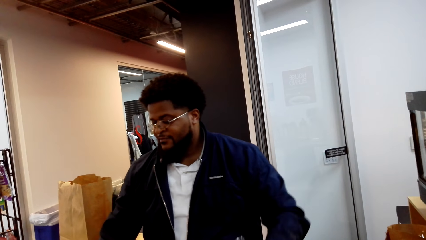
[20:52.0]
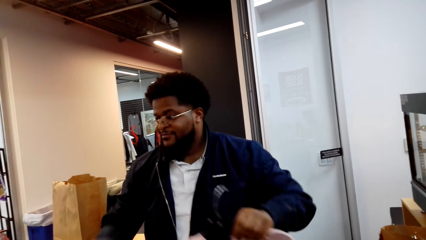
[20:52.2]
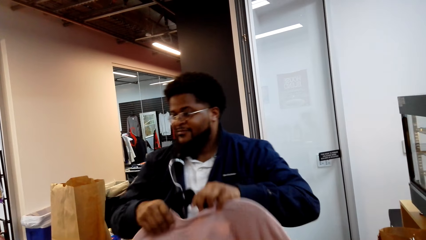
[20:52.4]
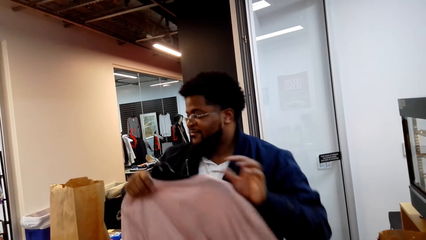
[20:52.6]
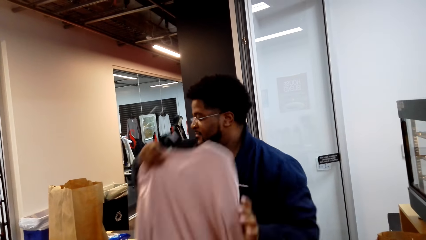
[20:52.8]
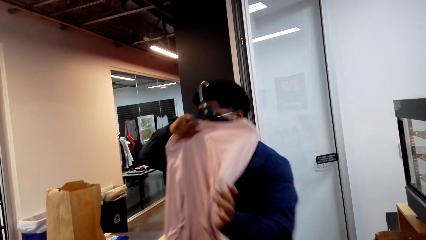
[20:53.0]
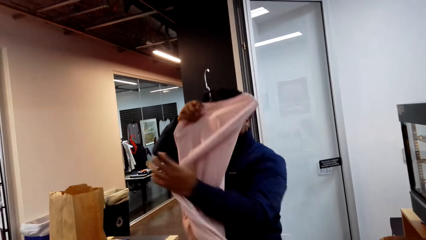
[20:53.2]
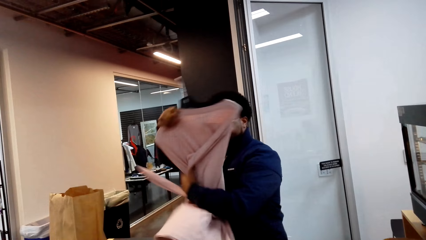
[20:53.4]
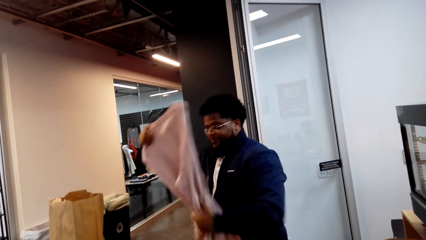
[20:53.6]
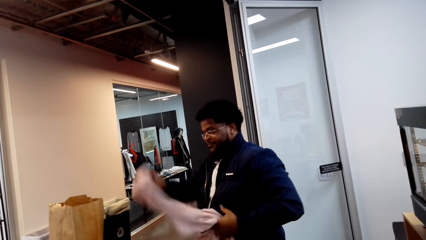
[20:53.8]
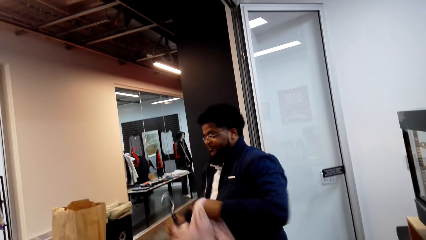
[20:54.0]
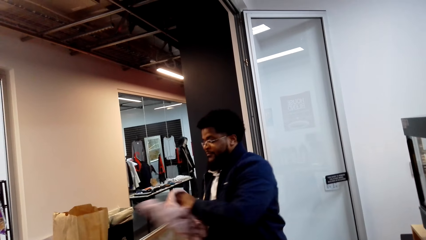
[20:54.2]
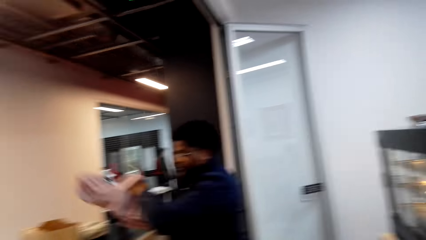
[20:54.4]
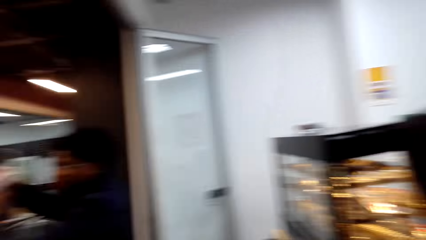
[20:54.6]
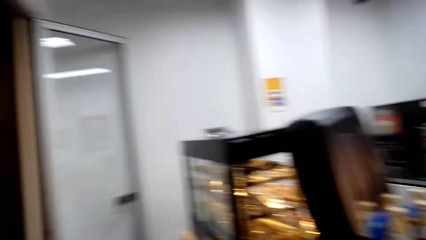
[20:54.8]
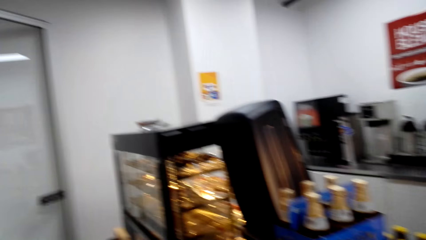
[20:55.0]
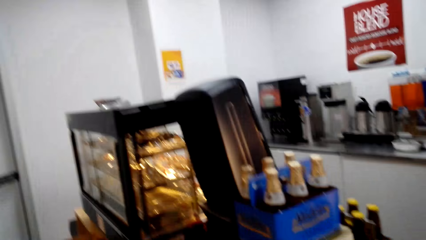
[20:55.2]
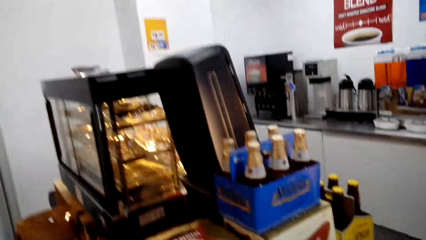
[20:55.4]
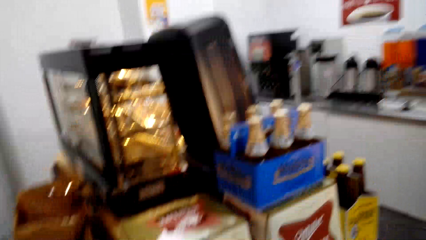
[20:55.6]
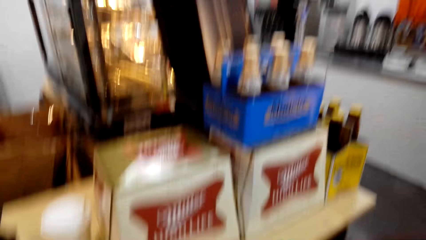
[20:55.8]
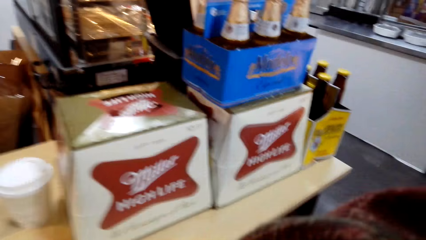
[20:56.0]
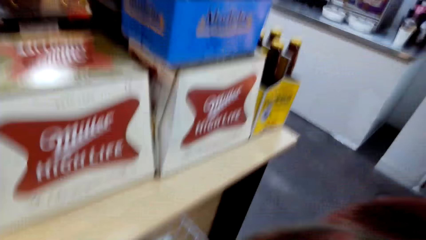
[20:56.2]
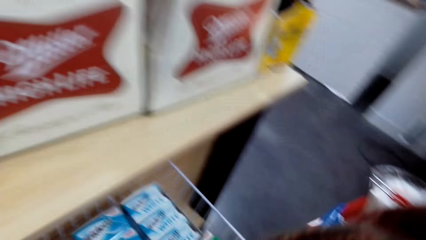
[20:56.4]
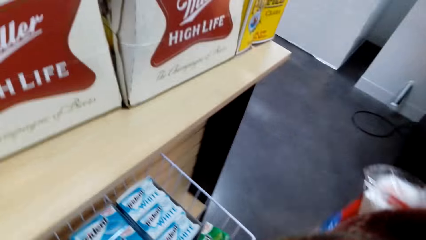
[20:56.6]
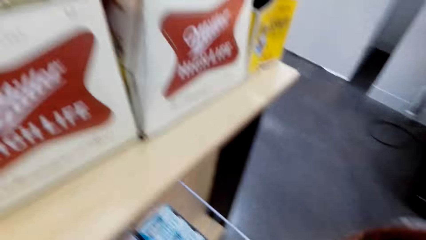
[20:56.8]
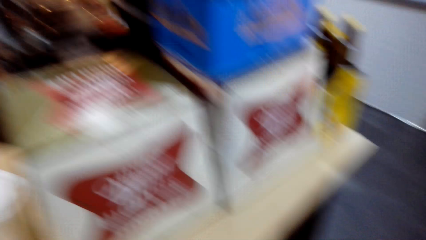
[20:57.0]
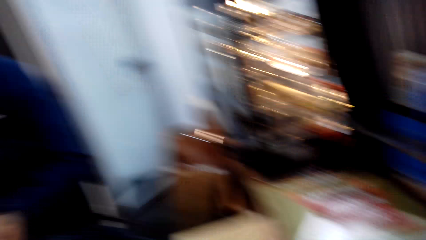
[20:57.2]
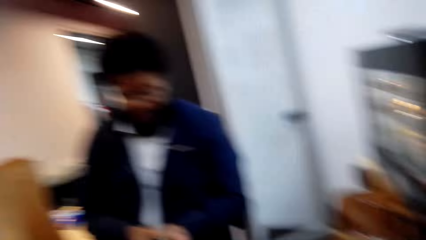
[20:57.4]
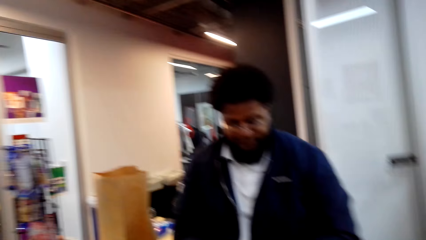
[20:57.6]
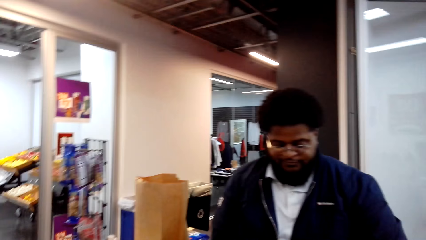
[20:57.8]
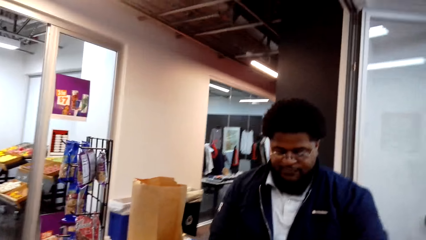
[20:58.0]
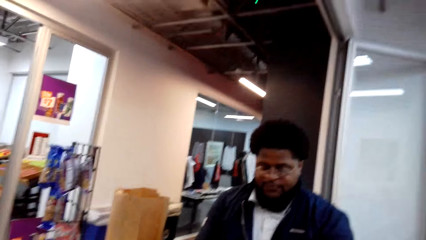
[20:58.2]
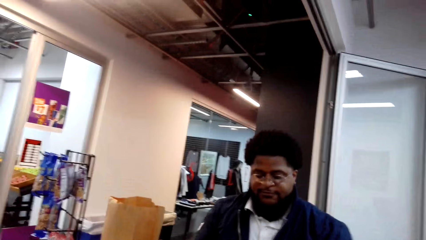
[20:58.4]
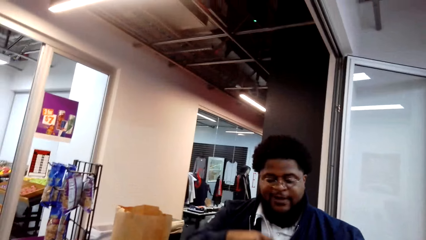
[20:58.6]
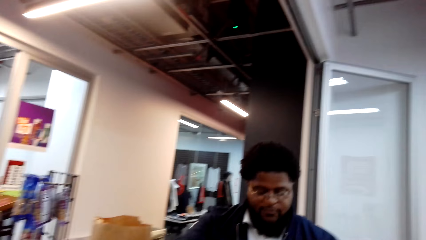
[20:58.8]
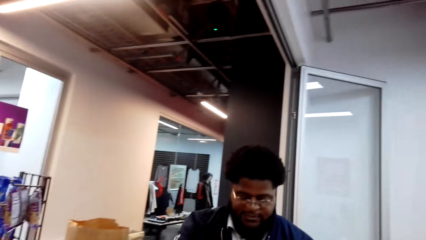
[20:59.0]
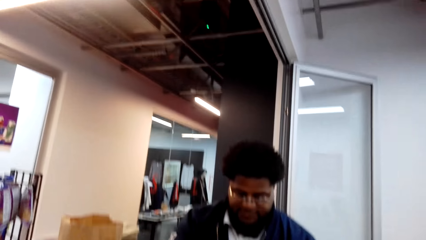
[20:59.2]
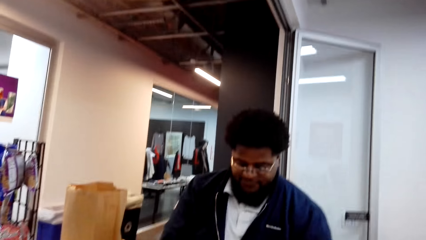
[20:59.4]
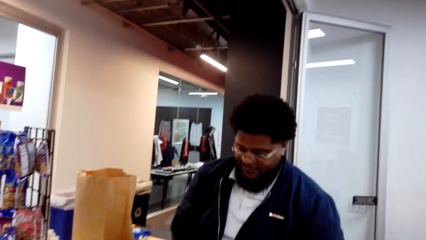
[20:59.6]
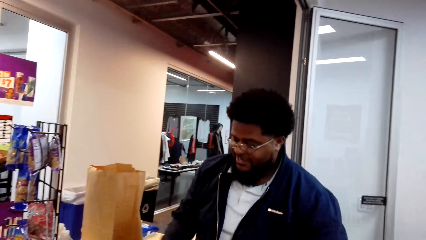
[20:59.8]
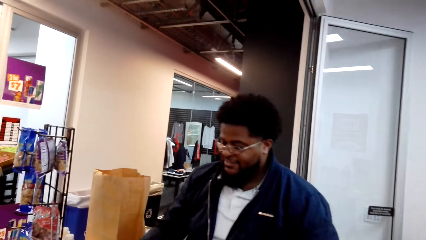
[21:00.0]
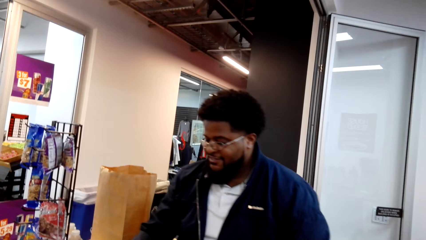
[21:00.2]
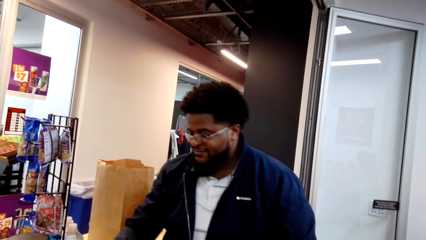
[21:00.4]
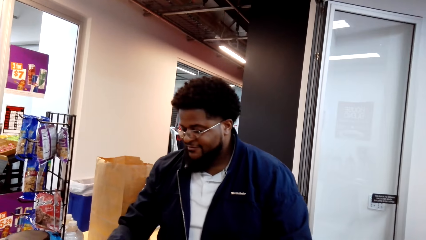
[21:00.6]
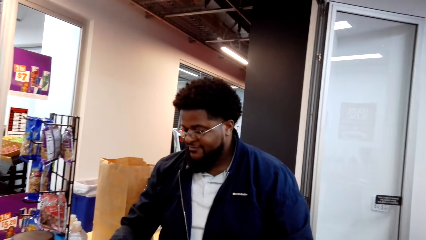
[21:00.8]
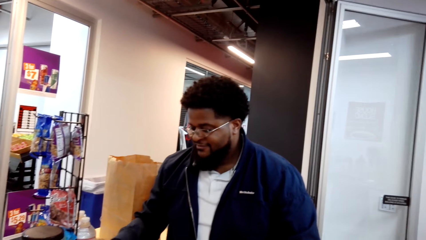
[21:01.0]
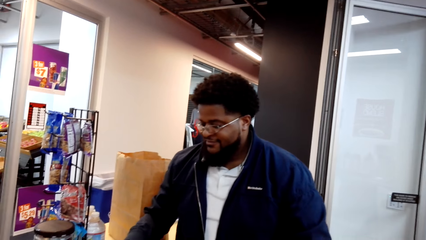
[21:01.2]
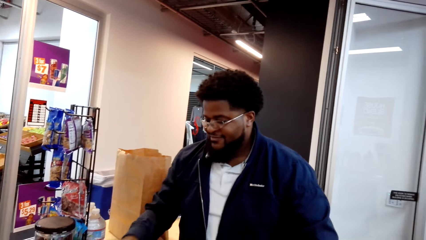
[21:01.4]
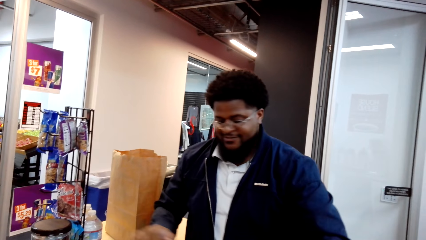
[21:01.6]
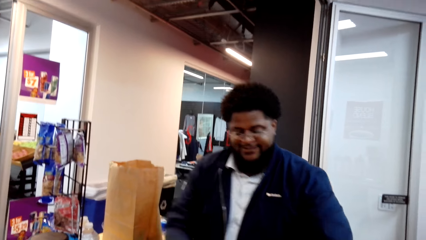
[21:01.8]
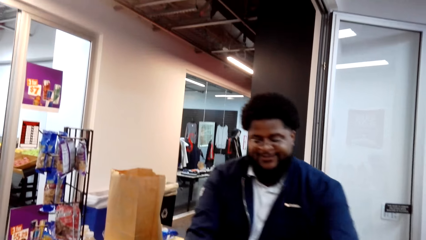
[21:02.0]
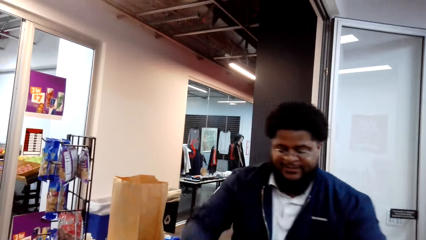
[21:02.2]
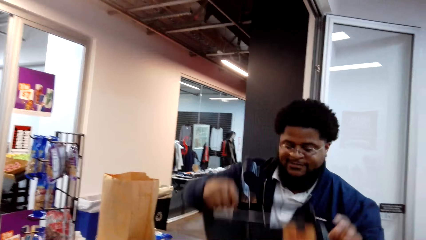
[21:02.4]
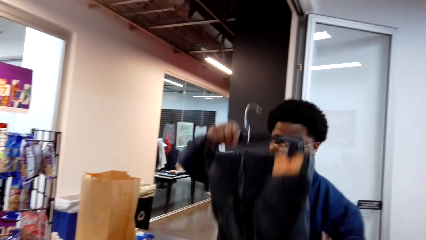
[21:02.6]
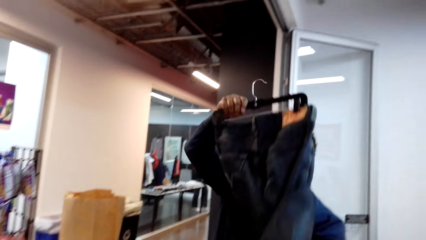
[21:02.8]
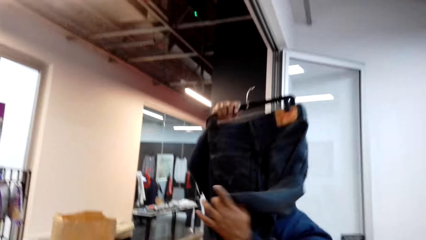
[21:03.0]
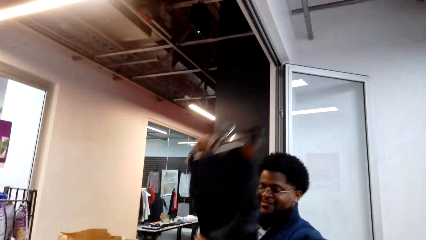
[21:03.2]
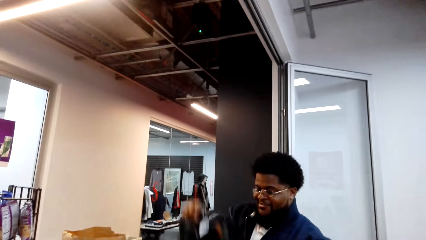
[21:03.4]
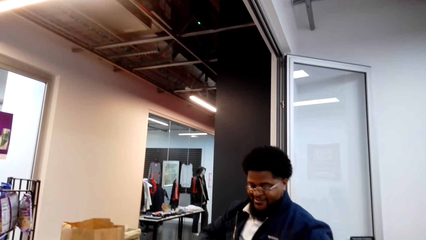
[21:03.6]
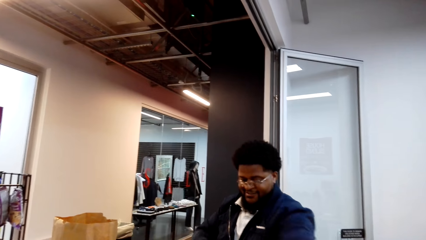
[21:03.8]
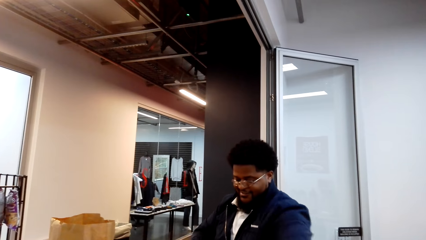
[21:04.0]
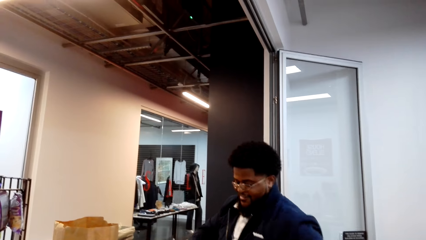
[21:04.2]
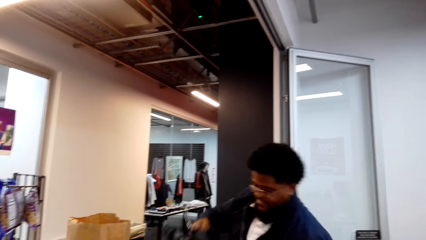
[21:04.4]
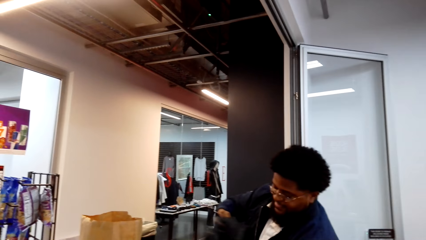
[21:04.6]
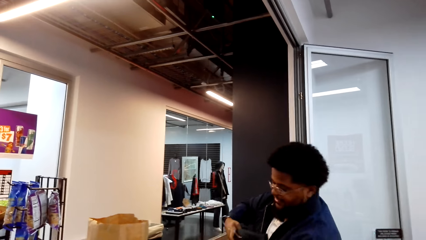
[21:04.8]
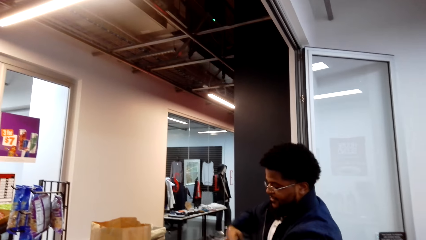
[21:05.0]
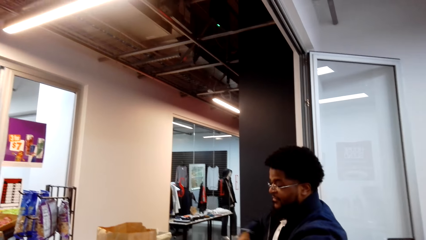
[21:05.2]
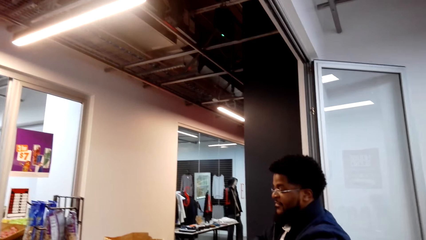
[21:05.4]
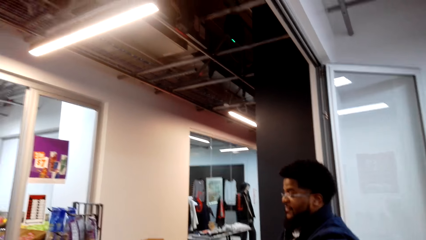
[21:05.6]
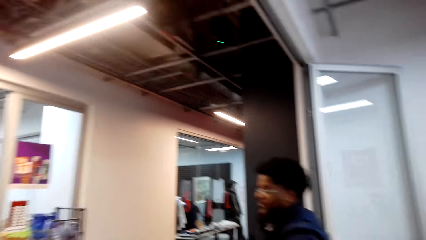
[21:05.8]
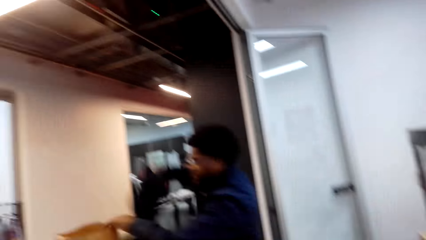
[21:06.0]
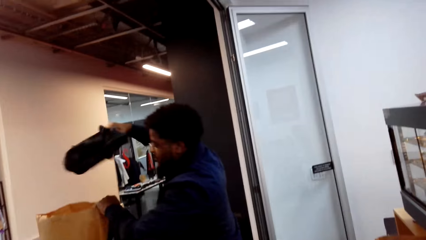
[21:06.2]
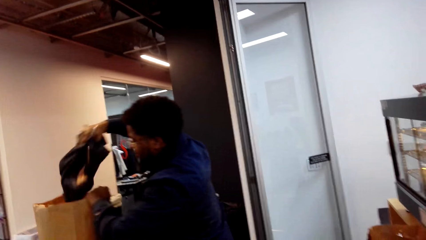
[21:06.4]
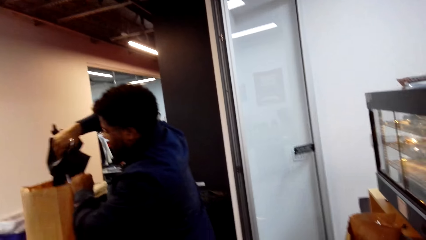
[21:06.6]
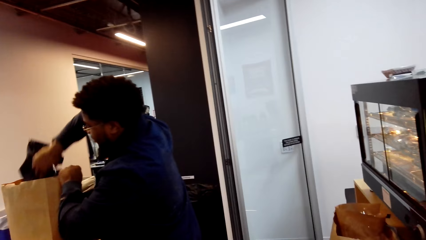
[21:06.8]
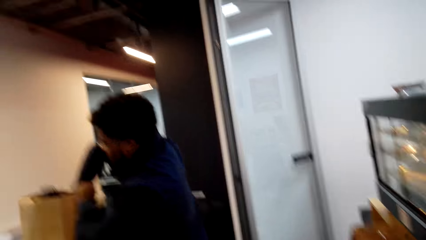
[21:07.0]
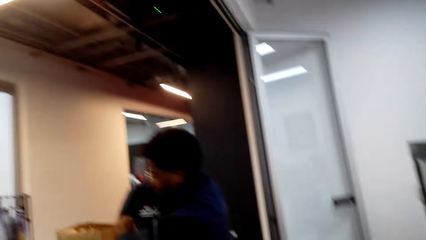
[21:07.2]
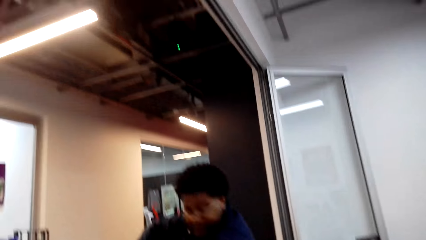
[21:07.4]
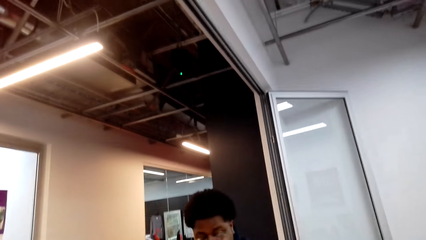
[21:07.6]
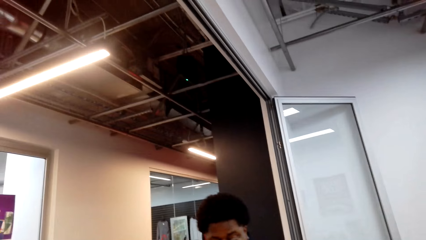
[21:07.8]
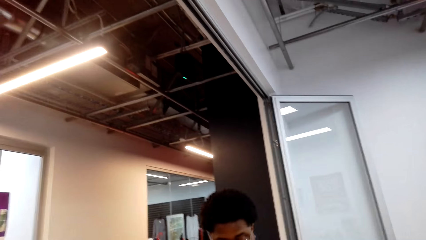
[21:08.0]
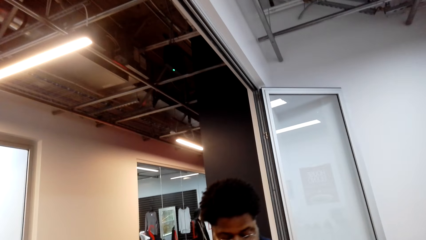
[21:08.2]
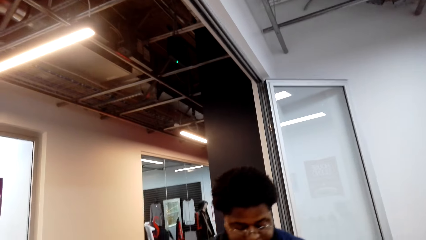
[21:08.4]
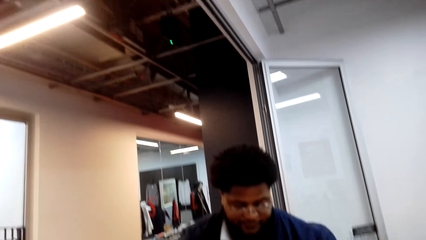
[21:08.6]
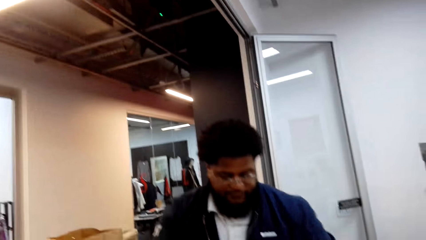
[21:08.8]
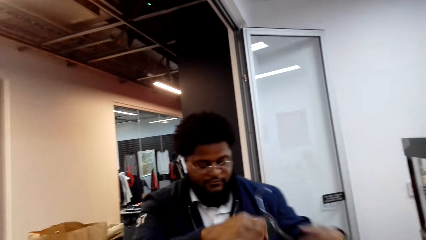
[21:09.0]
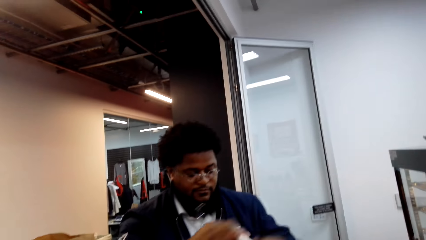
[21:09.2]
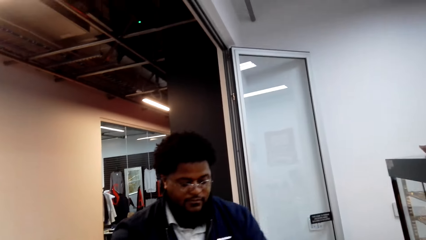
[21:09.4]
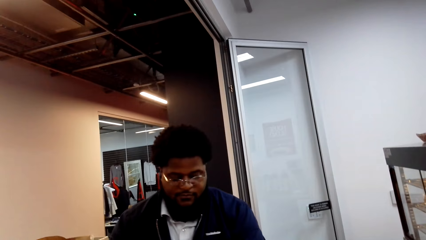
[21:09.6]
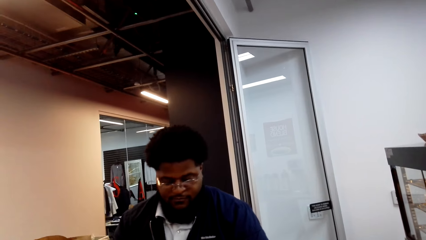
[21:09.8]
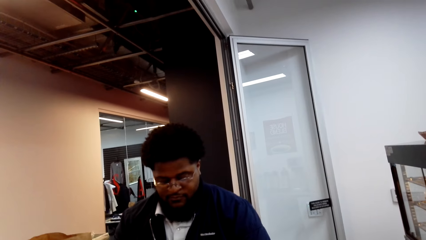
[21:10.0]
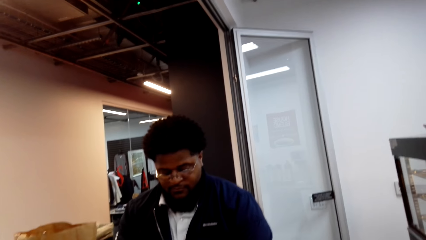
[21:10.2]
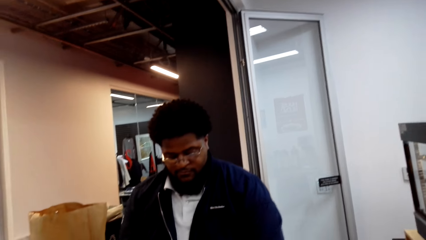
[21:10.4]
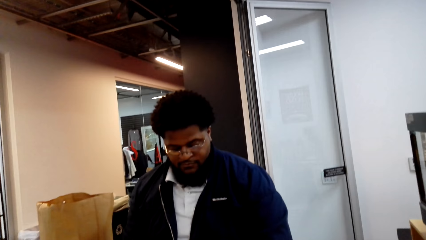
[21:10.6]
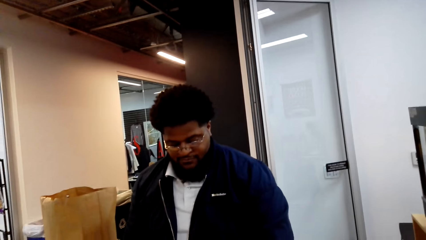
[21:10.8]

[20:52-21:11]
A man folds a cloth. The camera wearer looks around. The man interacts with the camera wearer. He lifts up jeans, holds the jeans, folds the jeans, and puts the jeans in a shopping bag.
